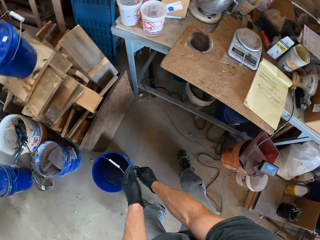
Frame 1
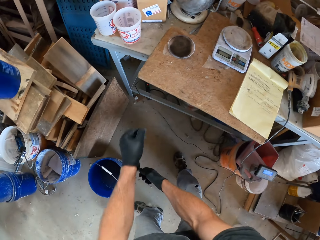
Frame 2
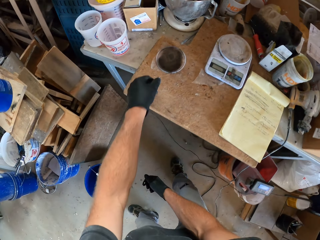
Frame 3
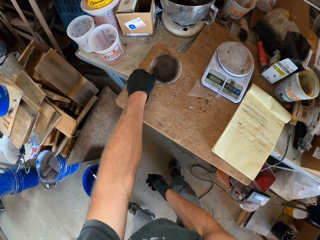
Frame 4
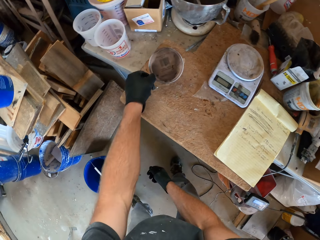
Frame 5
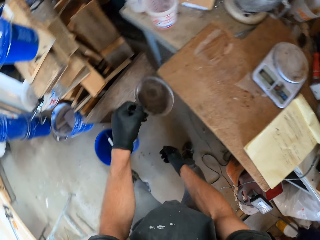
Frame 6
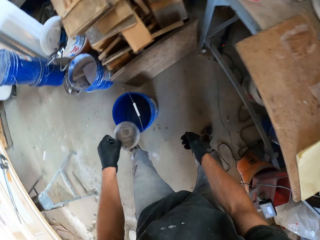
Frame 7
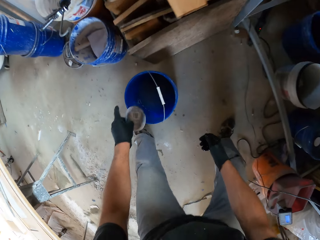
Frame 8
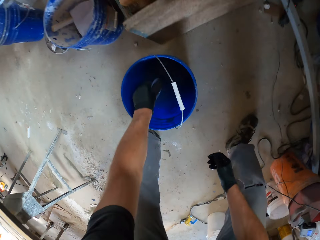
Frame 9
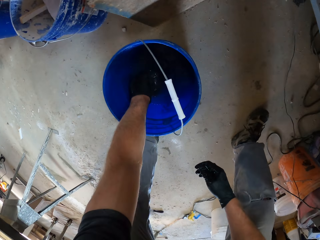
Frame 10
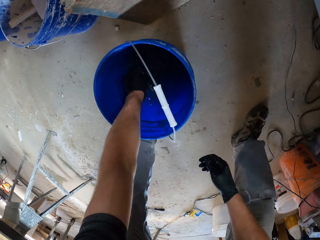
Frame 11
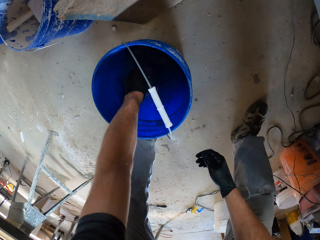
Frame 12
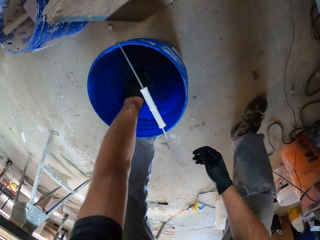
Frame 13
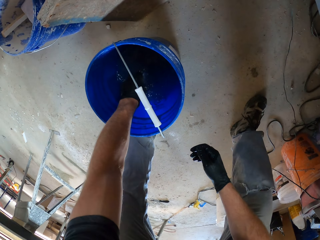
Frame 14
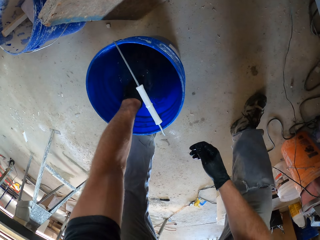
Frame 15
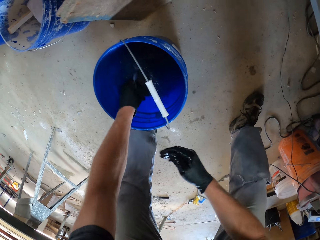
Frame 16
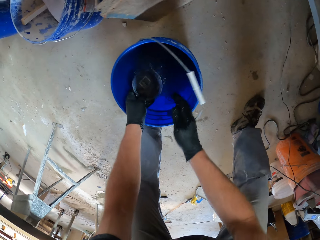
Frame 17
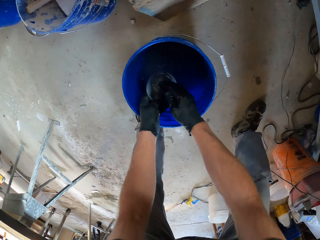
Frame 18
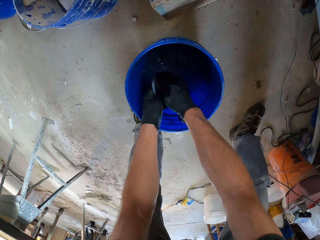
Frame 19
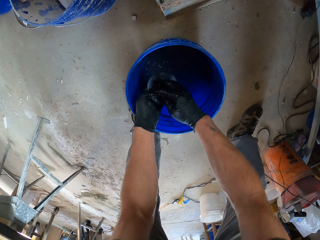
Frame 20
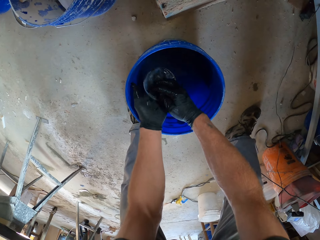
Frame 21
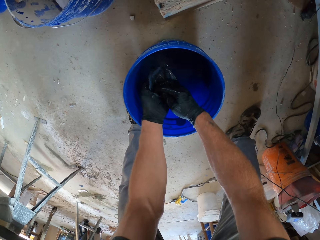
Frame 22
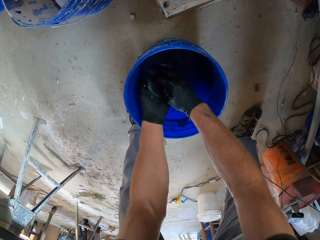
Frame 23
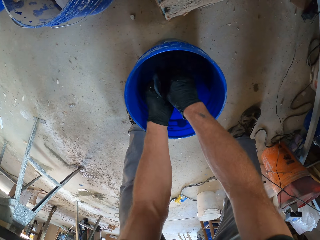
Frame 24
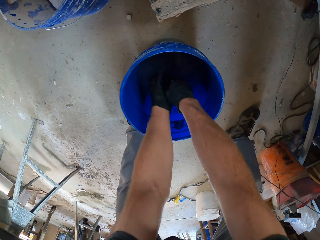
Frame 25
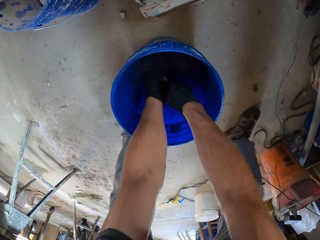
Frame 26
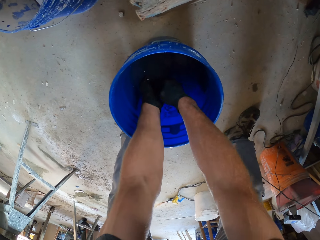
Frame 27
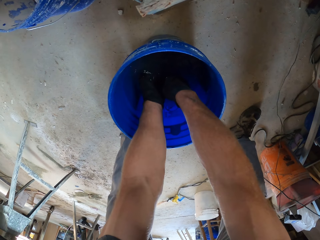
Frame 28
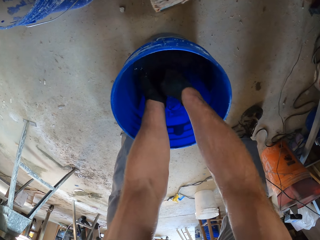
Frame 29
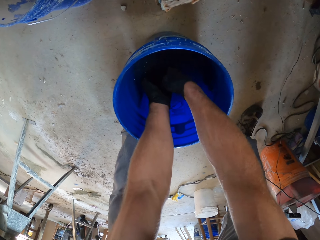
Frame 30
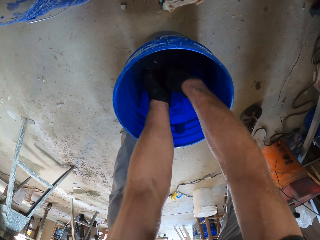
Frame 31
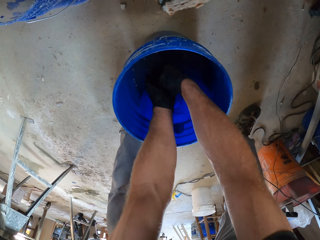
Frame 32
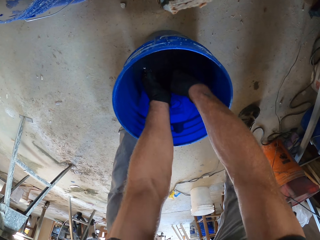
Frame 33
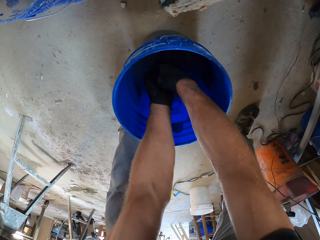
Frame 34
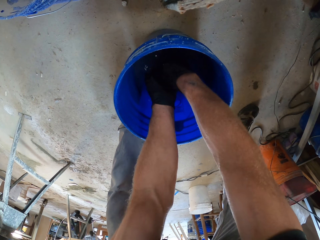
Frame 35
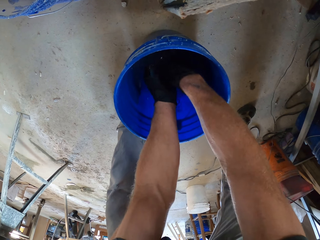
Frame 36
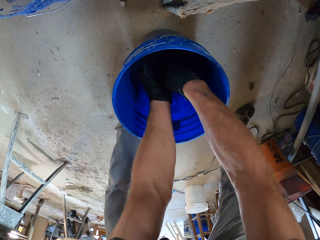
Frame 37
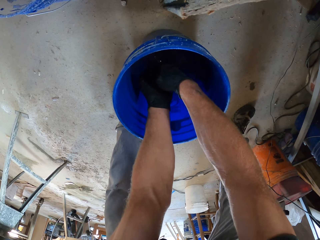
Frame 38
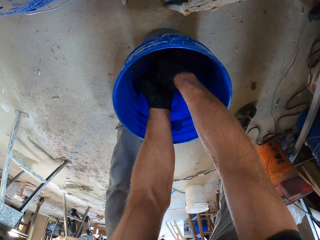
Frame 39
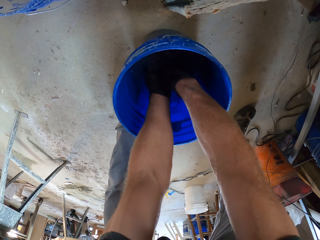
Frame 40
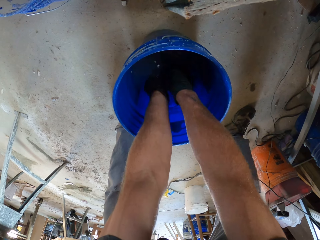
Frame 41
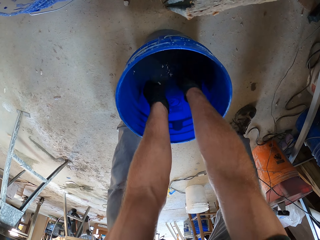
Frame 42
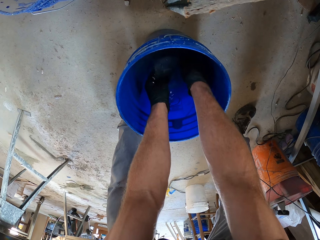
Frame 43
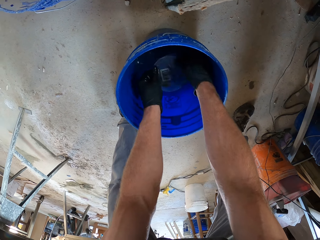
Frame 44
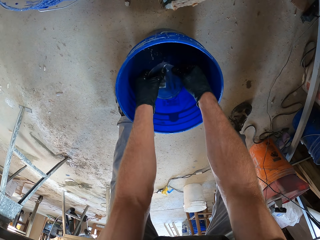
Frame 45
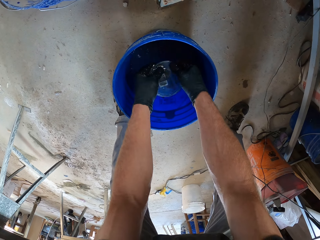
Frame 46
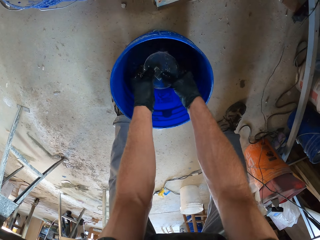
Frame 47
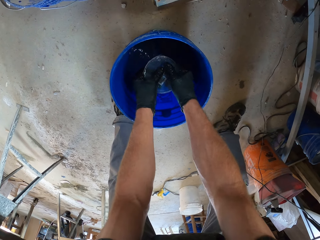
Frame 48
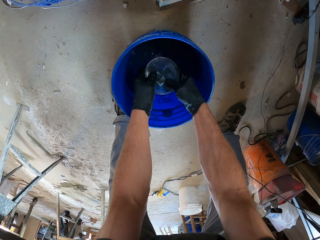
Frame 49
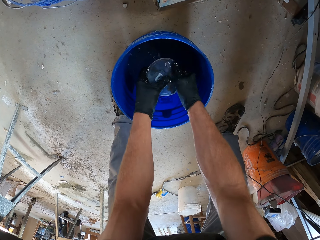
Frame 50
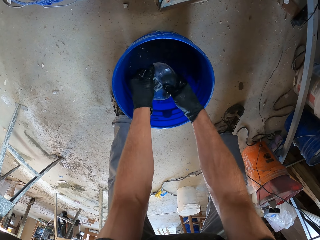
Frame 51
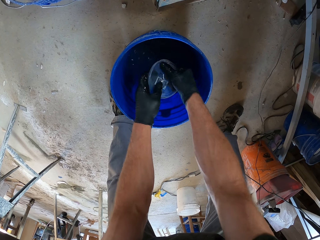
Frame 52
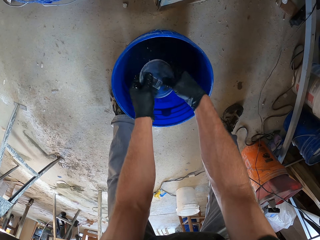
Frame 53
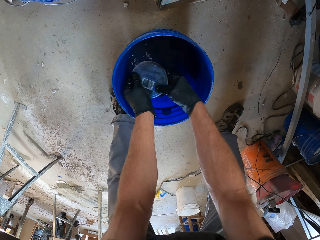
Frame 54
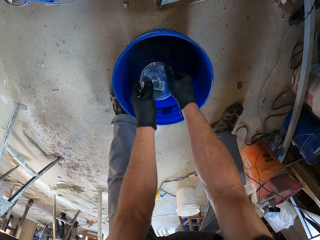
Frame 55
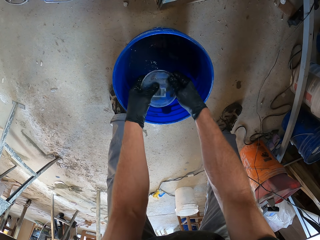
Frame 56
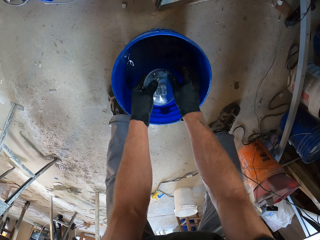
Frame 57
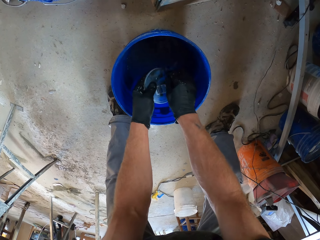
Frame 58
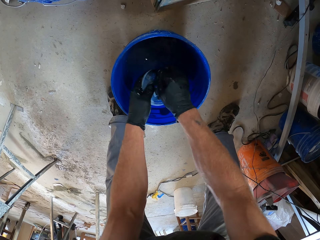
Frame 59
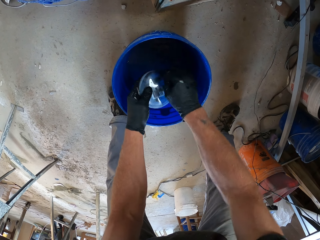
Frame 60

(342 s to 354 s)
The camera wearer picks the lid from the table. They put the lid in water. They wash the lid using hands.

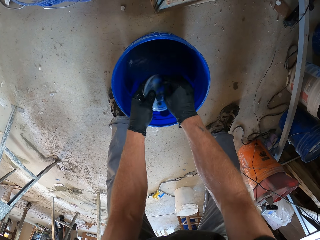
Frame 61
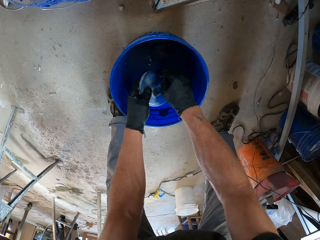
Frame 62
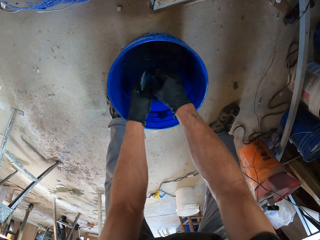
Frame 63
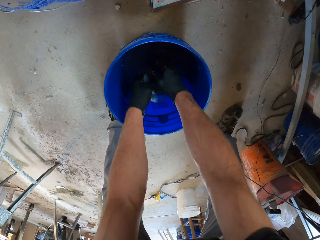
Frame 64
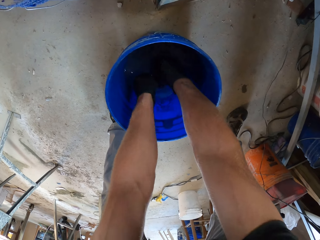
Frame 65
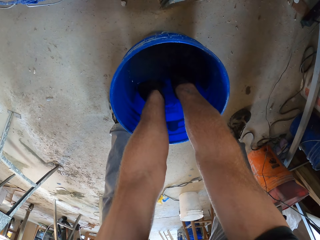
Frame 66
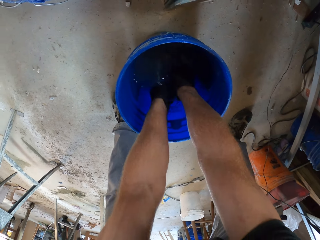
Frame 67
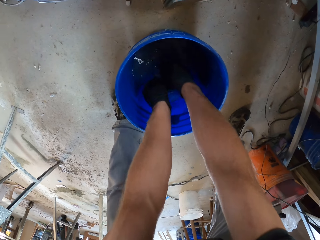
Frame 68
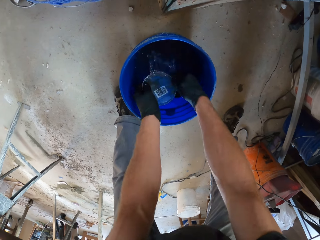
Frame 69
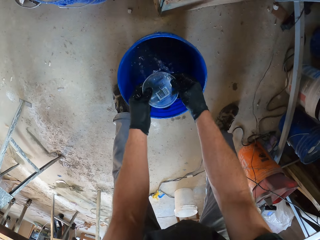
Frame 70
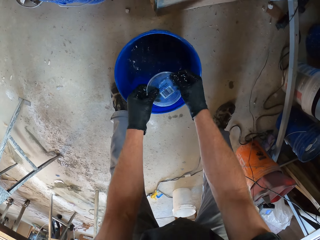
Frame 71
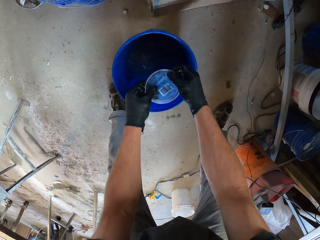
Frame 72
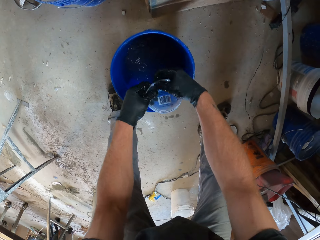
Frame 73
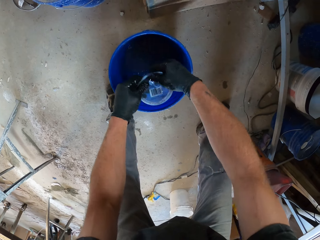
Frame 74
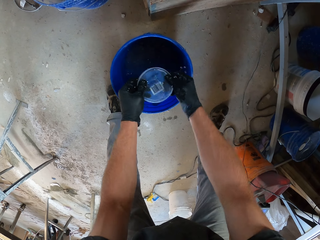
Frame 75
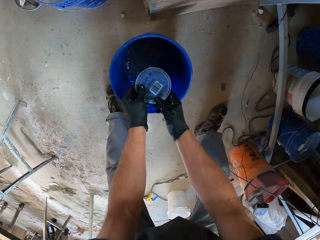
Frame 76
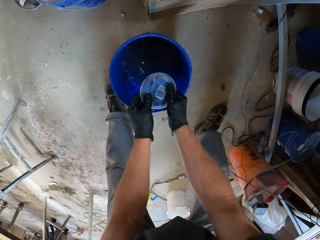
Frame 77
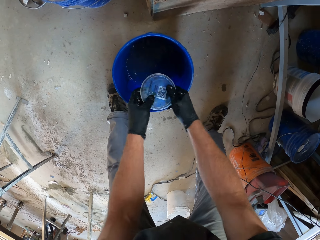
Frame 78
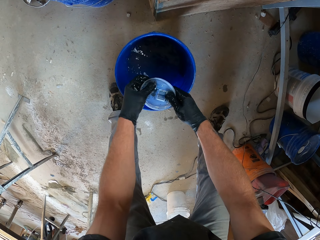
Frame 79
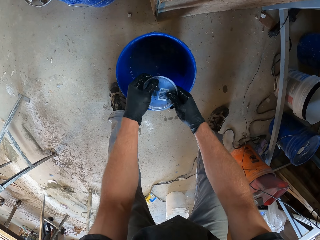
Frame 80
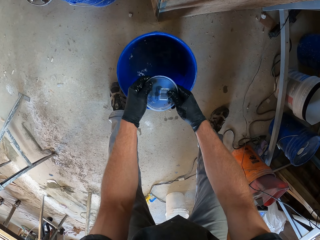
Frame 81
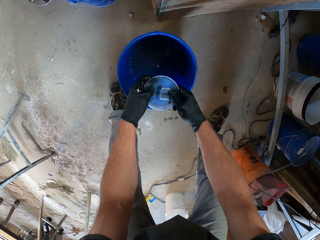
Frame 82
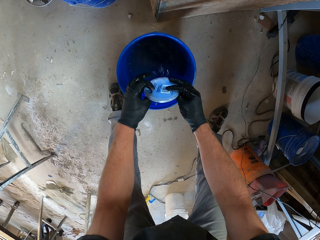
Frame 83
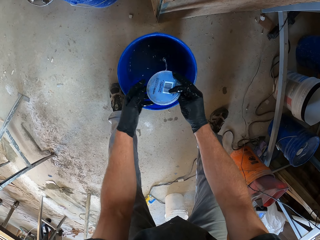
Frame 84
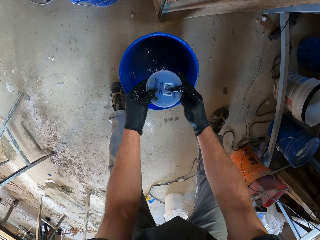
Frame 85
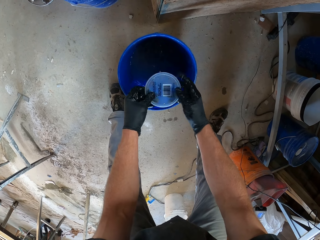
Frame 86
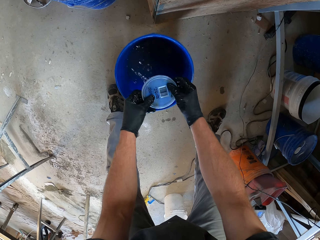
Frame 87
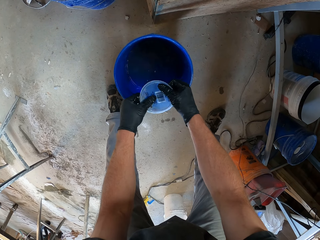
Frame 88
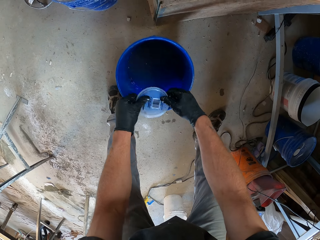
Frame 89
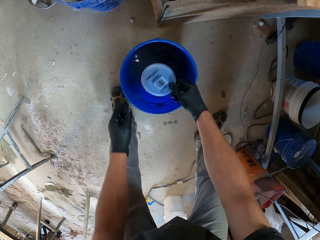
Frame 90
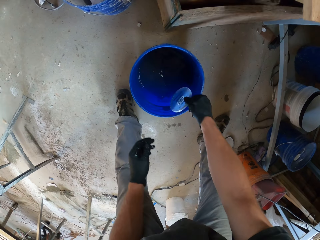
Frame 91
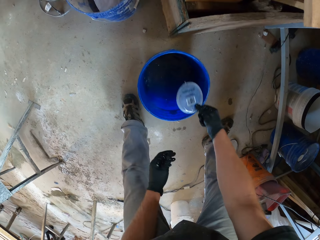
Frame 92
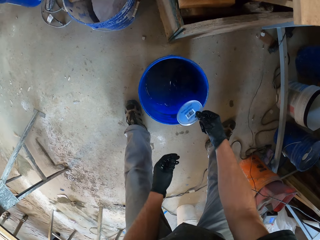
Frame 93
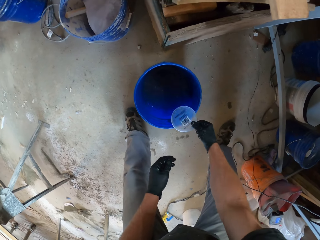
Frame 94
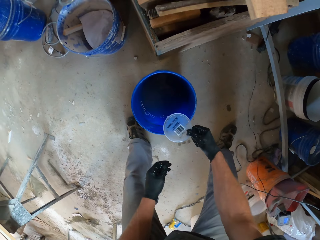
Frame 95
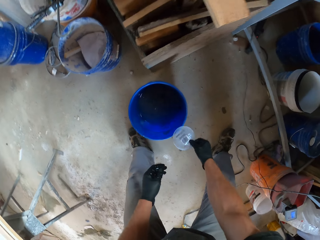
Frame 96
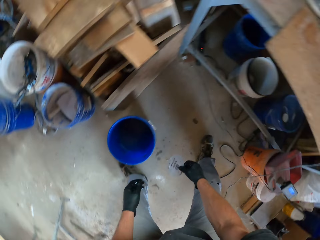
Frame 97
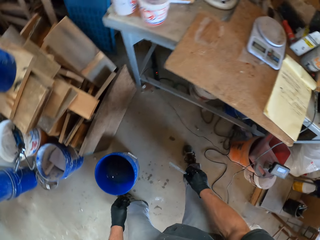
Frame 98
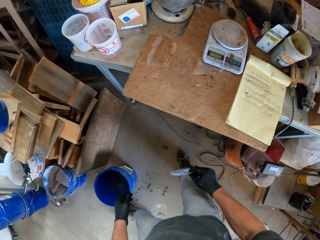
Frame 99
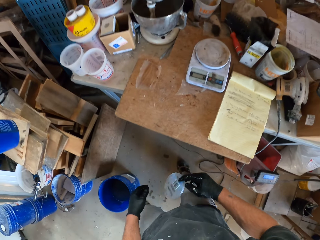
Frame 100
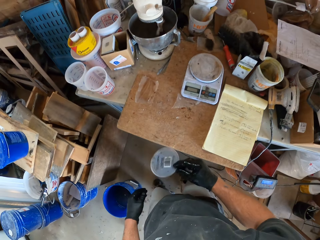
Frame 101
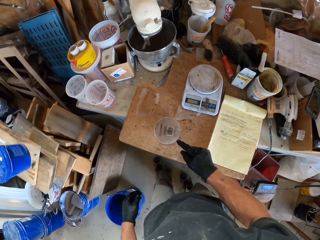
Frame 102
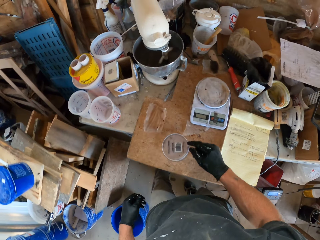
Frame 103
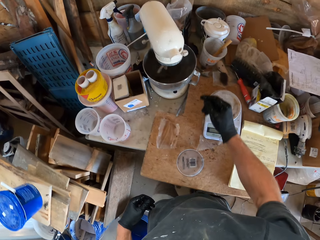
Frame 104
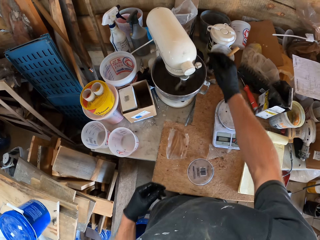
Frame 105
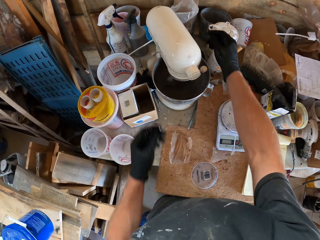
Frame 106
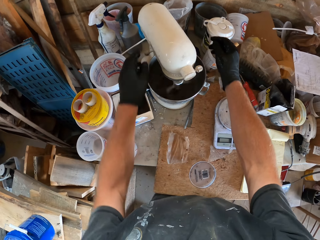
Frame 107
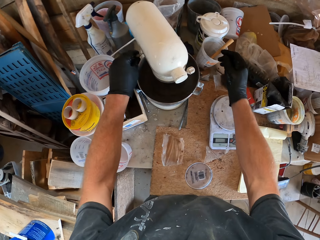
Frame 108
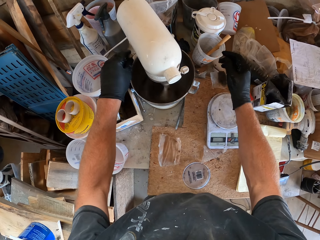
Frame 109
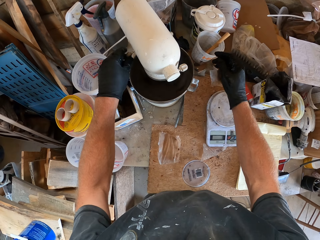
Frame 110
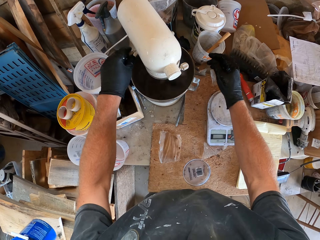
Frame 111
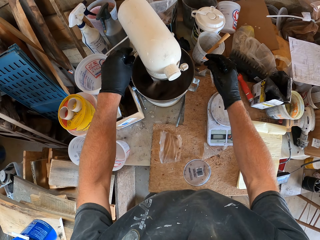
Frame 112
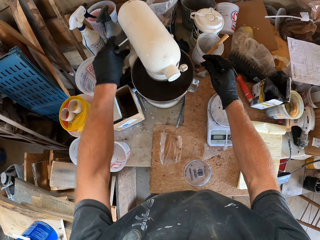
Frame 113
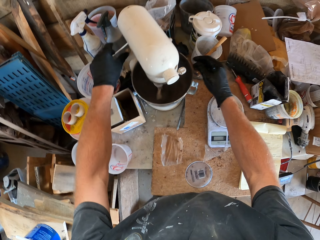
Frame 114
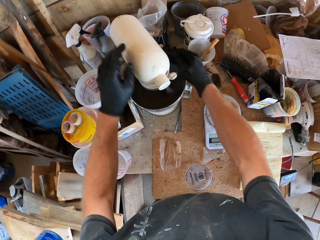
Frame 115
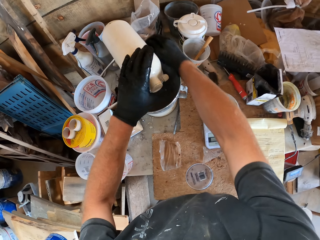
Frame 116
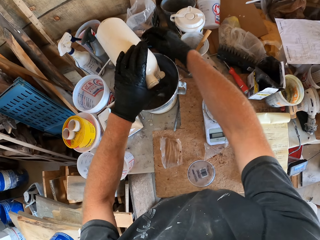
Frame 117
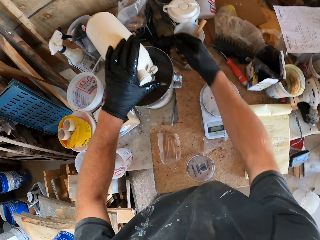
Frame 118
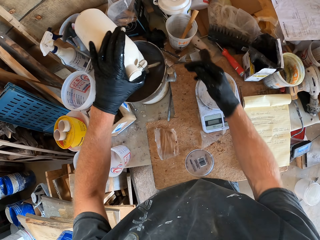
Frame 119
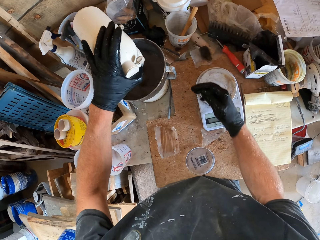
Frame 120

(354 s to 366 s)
The camera wearer hits the lid on the bucket. They drop the lid on the table. They adjust the mixer and turn off the mixer.
